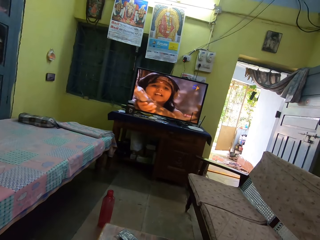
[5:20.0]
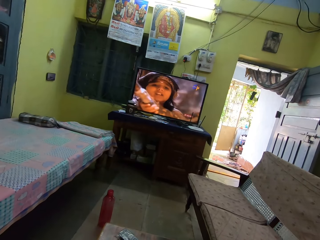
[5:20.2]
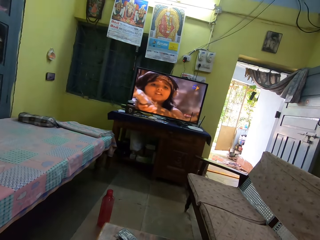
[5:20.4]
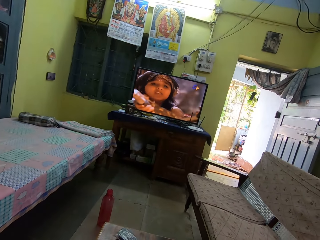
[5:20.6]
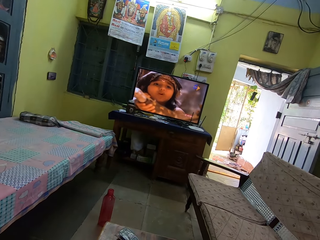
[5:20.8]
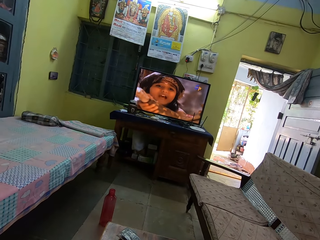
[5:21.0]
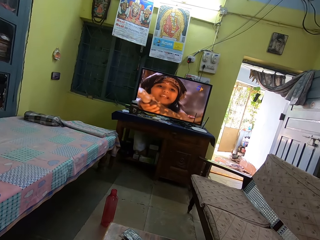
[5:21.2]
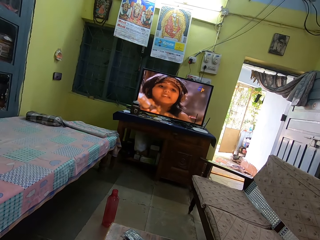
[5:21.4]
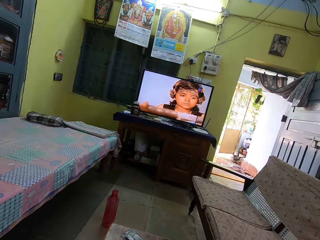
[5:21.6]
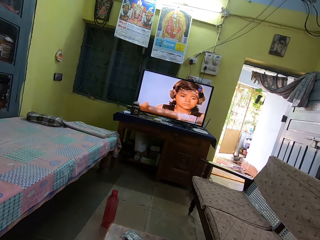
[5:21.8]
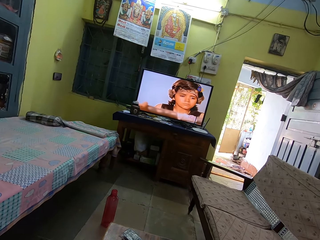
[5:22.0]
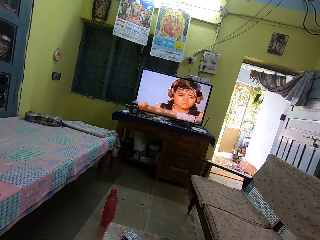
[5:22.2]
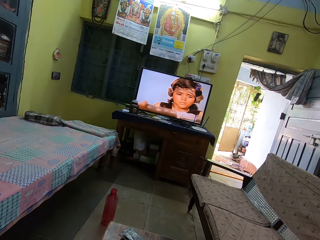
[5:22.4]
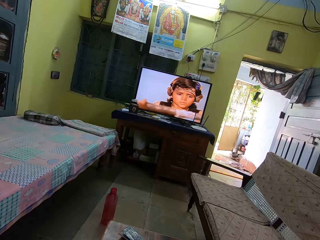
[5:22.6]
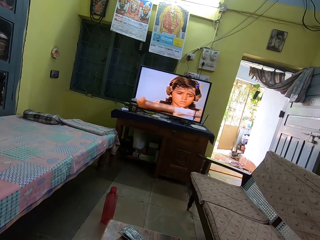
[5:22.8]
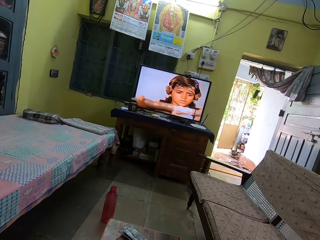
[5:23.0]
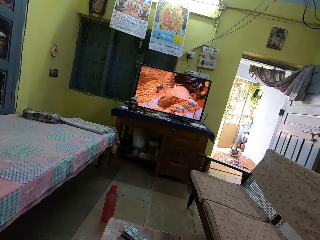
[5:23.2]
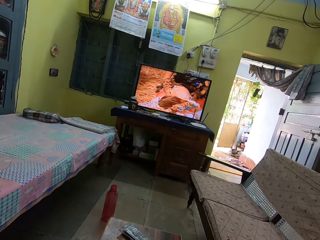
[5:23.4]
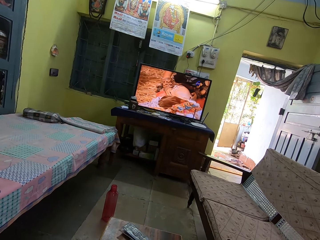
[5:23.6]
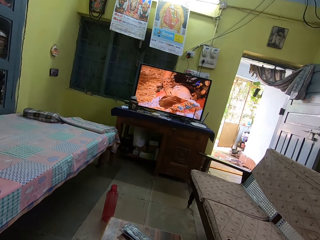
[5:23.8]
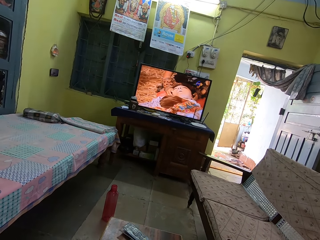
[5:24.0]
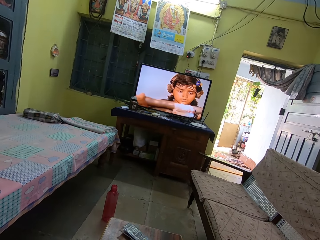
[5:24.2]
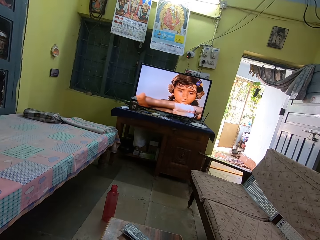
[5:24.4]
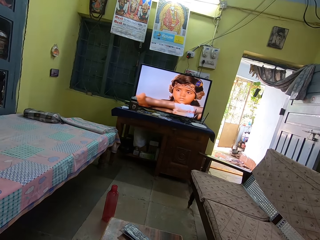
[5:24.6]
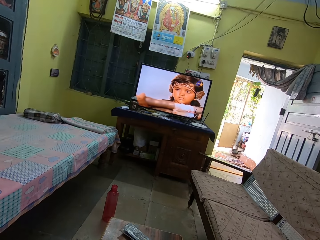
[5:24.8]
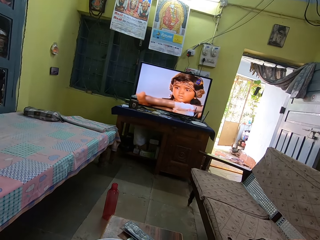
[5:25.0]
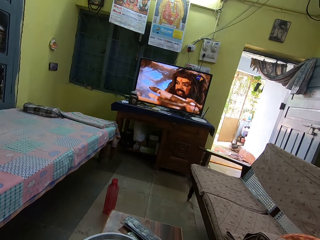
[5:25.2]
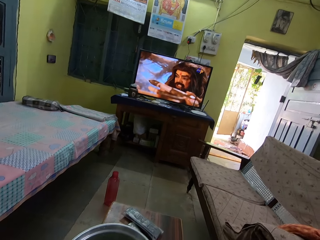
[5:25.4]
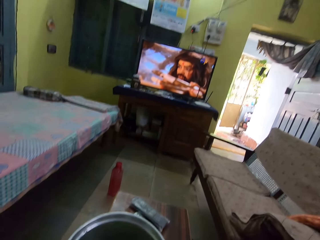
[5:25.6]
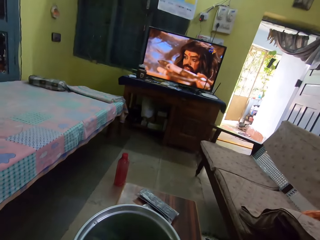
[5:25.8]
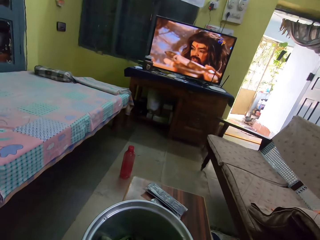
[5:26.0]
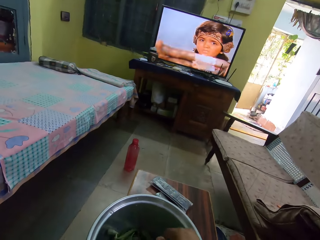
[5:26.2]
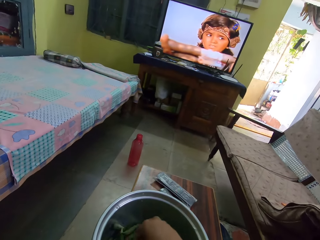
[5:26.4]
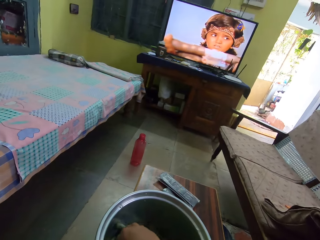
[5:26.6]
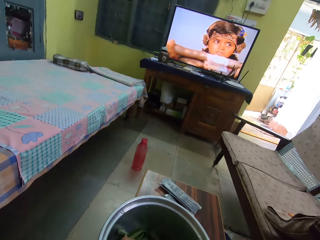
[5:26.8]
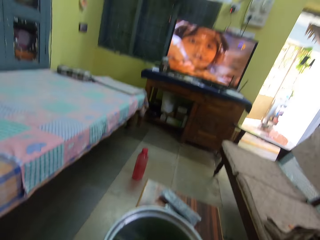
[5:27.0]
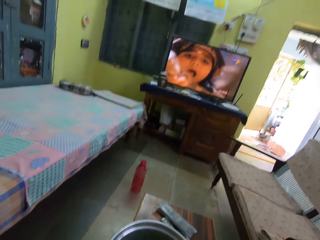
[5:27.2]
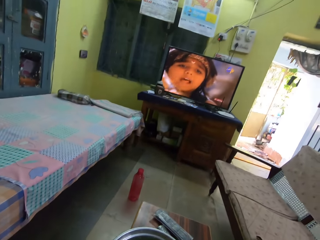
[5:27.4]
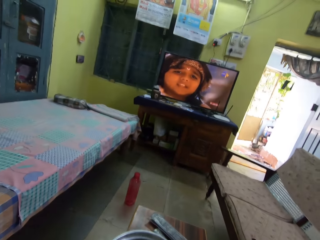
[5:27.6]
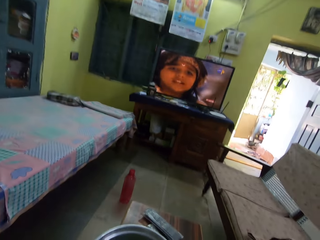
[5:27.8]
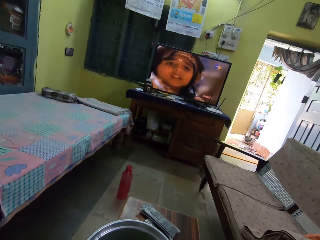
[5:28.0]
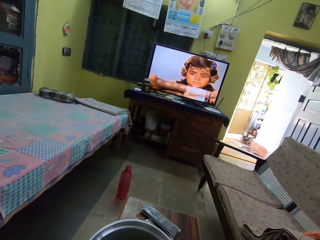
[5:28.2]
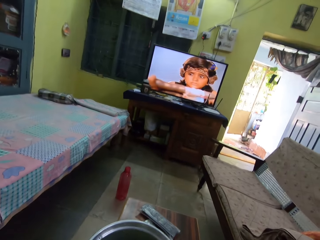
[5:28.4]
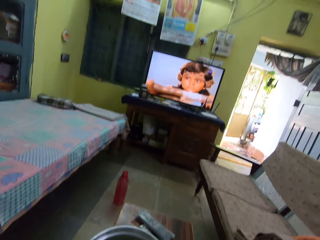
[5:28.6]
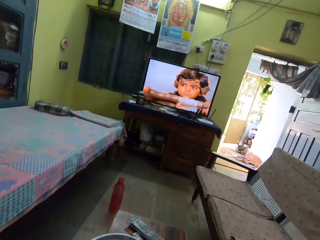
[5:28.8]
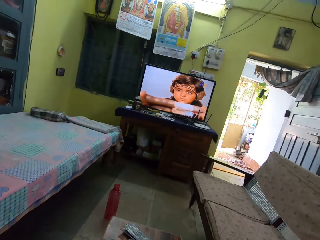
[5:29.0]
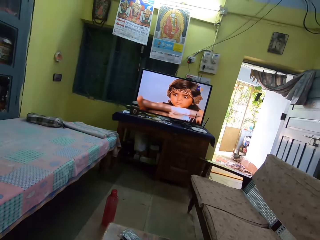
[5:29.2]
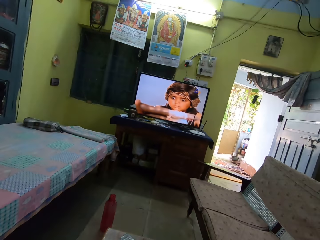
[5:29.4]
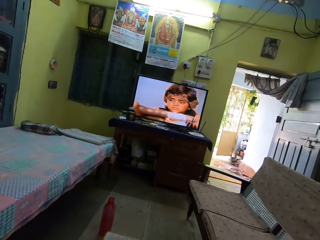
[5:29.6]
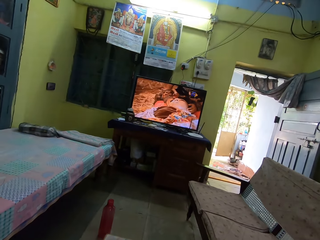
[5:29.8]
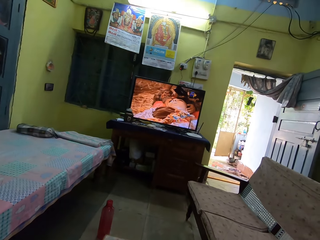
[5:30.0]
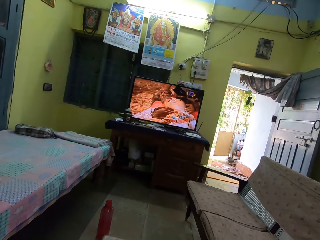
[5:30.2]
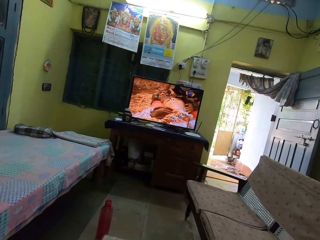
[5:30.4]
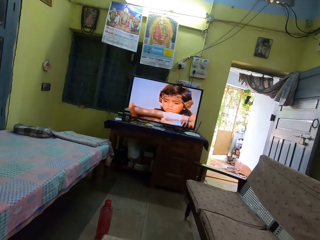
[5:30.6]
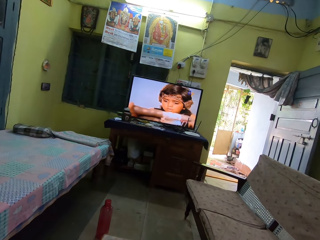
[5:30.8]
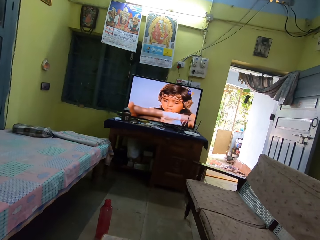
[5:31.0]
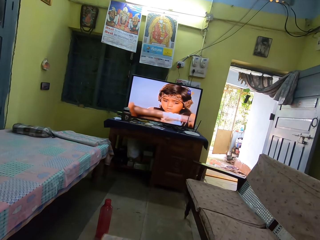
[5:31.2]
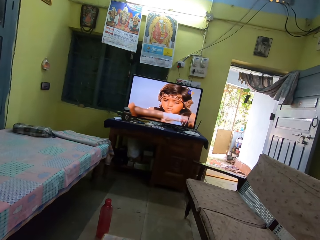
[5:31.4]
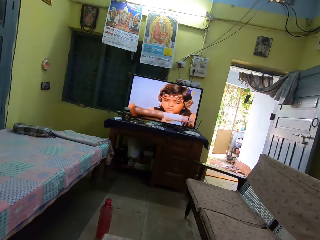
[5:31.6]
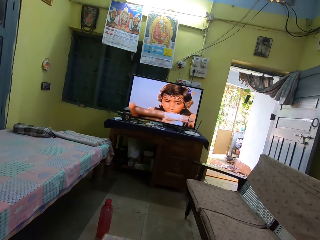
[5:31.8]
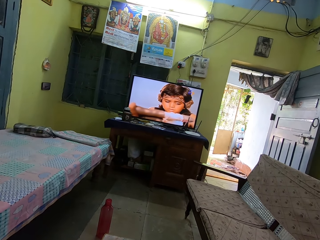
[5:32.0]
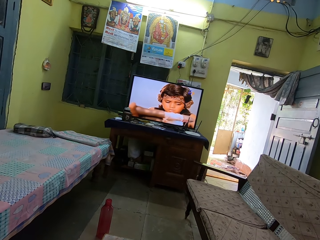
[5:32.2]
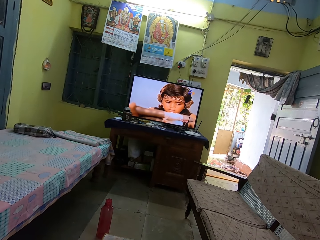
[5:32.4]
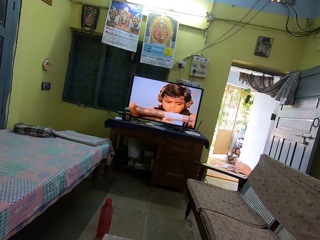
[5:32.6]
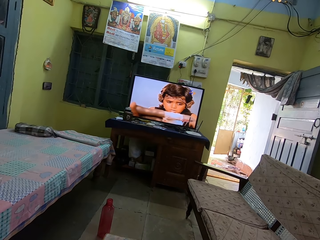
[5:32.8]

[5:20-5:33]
The camera wearer picks up a pea. They watch a television.

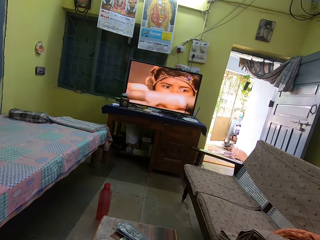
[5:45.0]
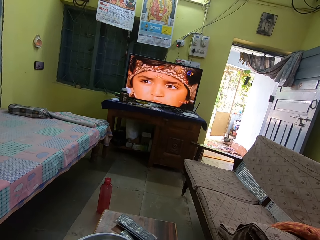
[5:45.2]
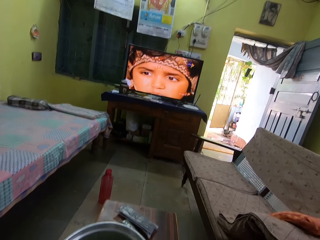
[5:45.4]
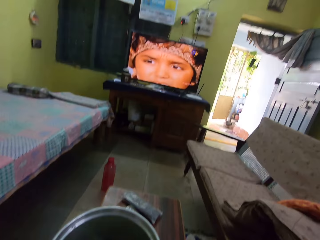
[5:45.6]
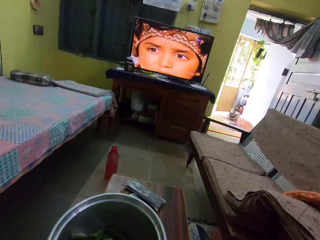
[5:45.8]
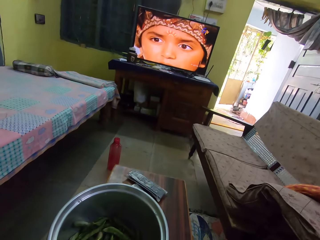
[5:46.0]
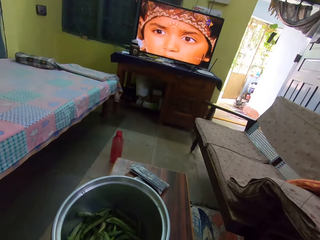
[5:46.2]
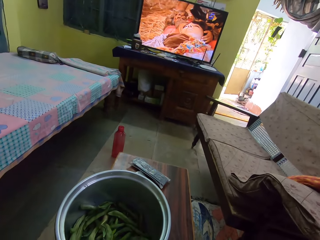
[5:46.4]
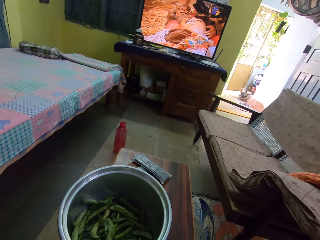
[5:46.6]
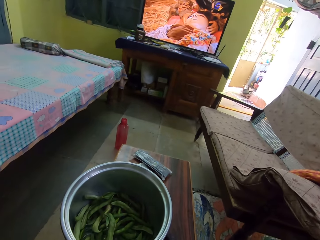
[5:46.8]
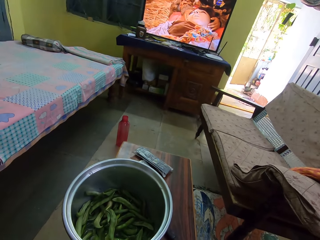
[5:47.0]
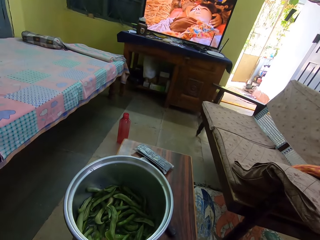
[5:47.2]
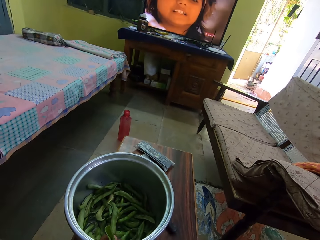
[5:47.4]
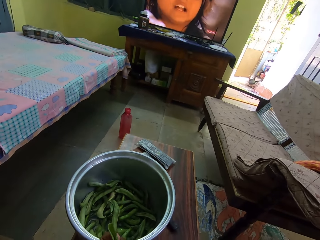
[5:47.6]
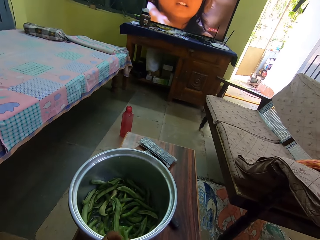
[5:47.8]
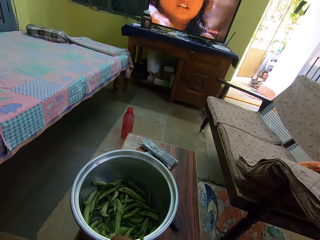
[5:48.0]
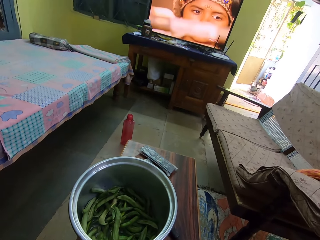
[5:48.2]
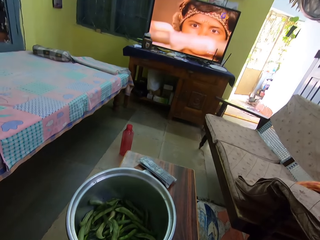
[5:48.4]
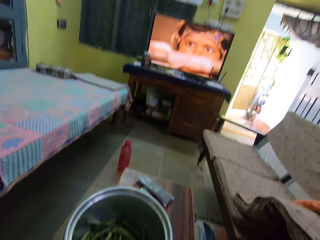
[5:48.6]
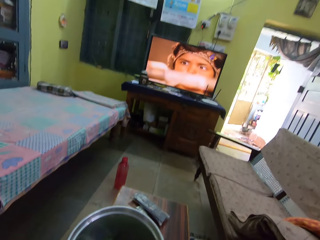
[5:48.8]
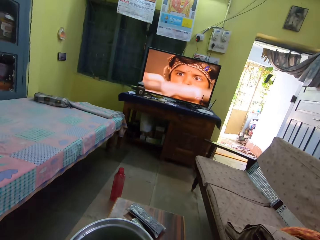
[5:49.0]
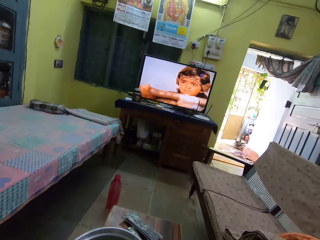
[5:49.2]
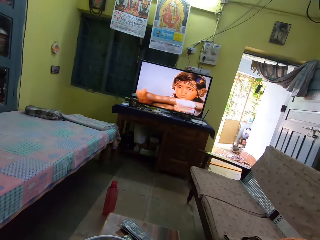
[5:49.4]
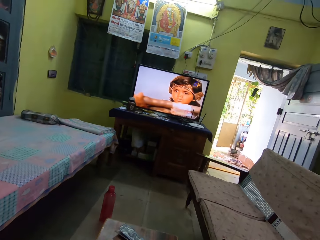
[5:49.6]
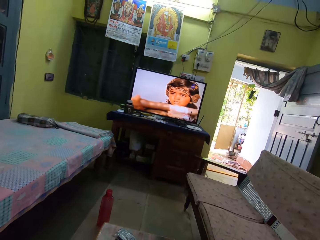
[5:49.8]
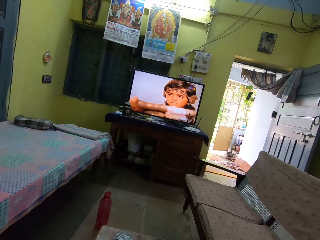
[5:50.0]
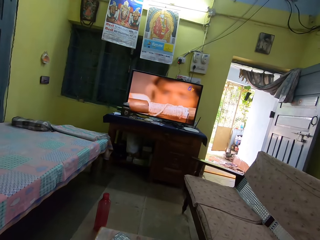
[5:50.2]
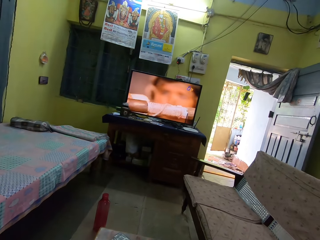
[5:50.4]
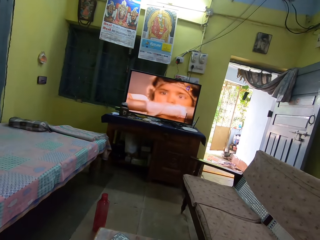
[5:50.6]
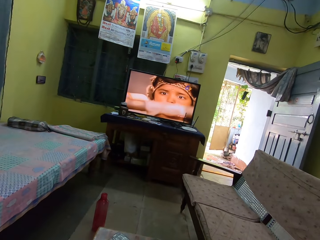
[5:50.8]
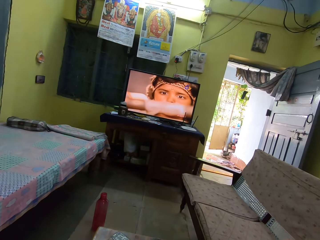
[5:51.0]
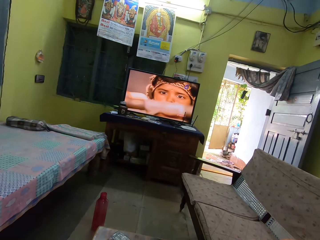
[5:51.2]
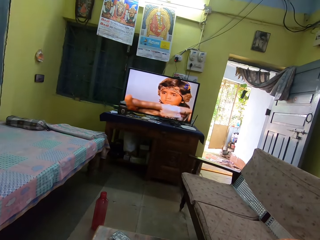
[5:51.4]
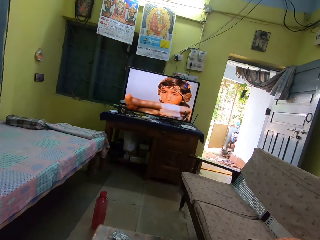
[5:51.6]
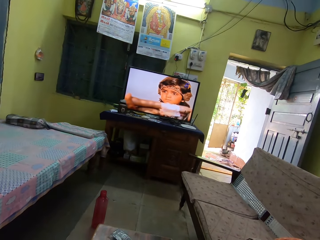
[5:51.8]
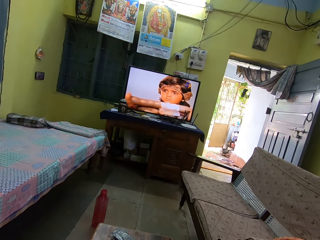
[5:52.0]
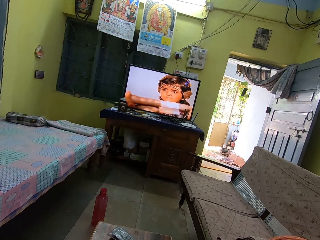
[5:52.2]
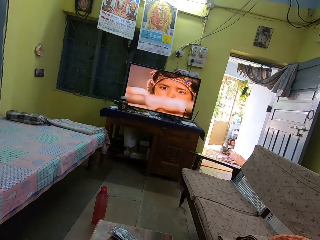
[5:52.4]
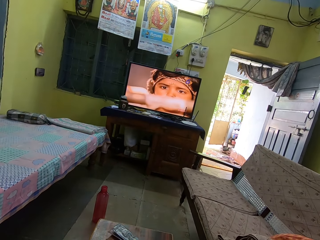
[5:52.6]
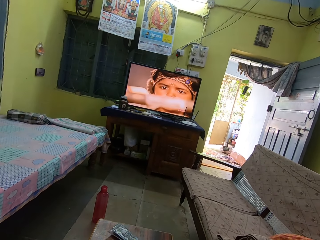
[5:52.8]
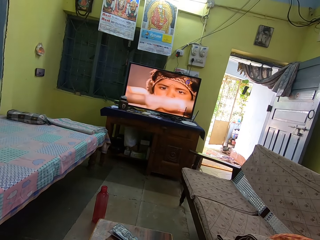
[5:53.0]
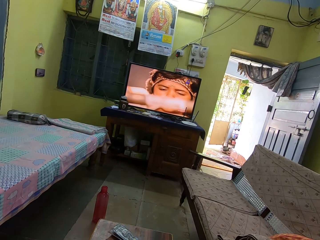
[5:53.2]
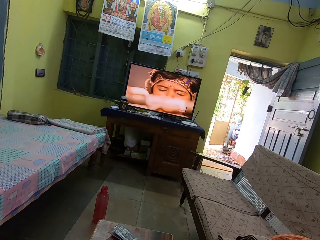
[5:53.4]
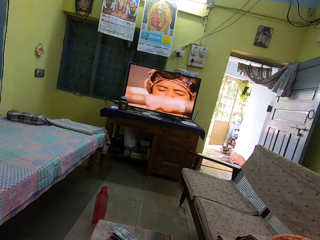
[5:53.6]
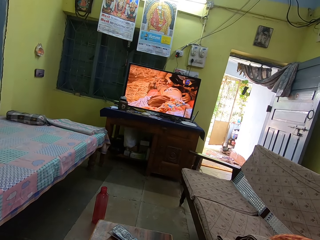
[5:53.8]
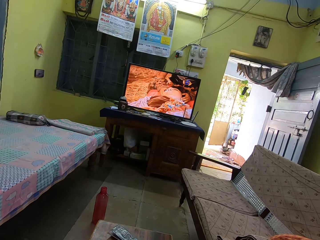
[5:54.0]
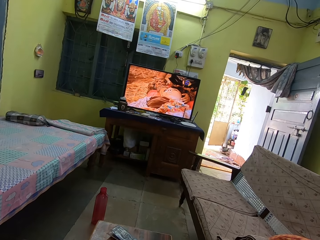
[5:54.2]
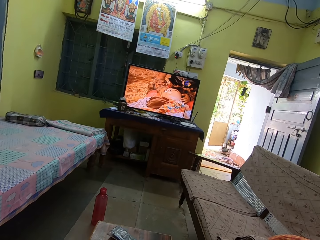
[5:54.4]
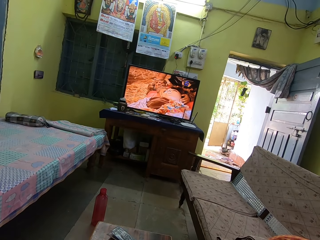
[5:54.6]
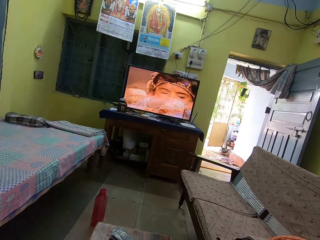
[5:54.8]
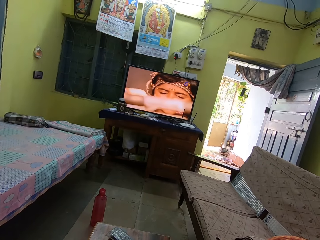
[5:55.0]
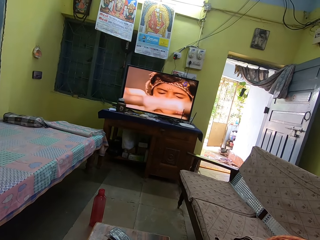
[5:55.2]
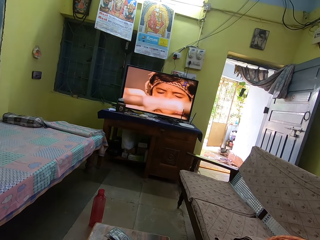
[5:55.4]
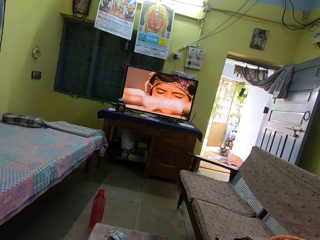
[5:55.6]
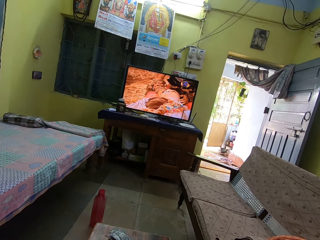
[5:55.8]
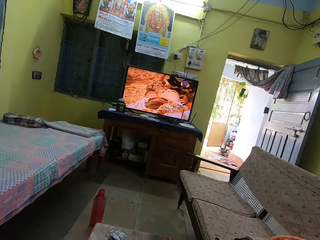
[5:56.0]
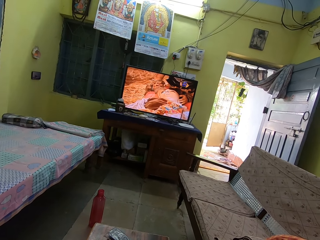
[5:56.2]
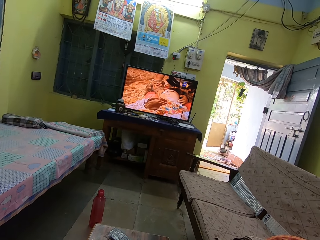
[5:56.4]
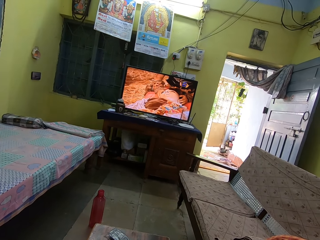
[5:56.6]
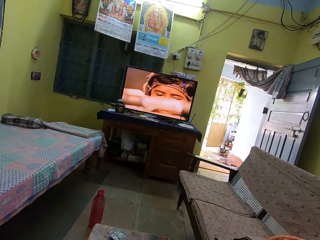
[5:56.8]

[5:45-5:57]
The camera wearer picks up a pea. They watch a television.
